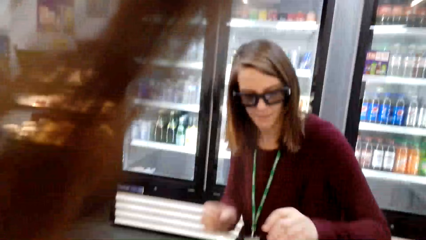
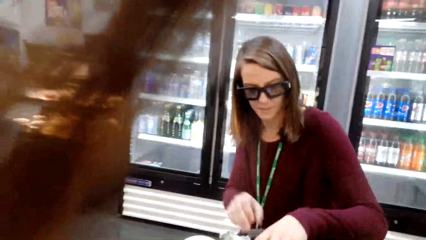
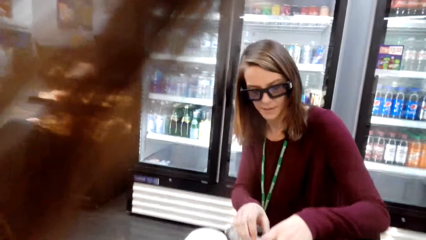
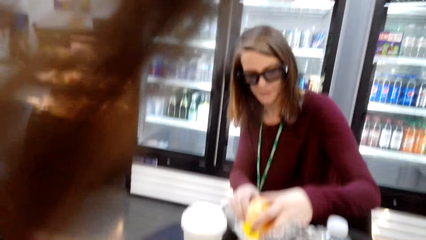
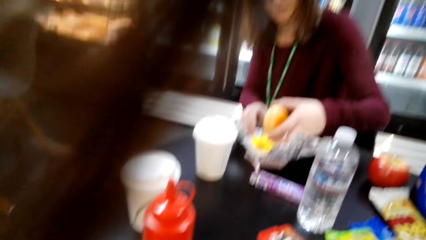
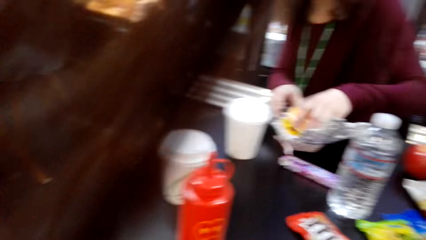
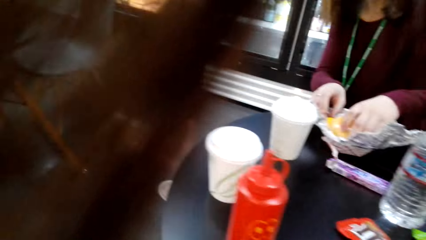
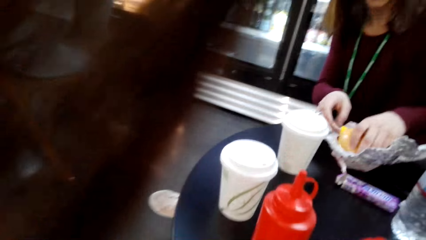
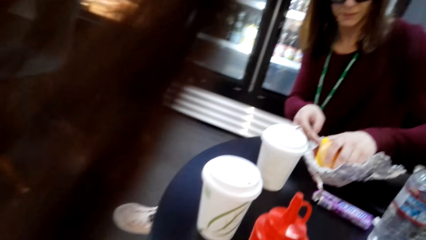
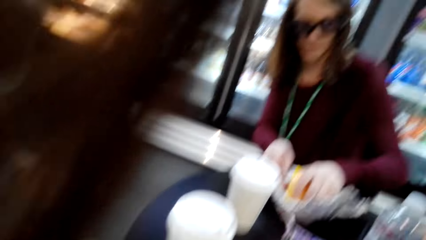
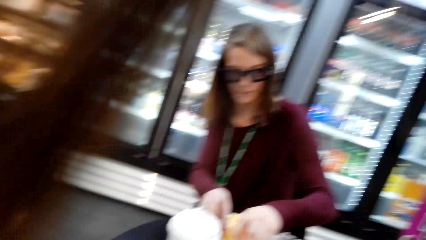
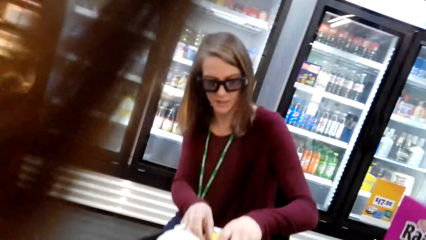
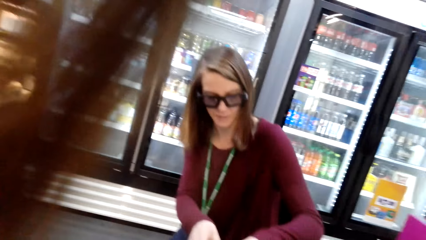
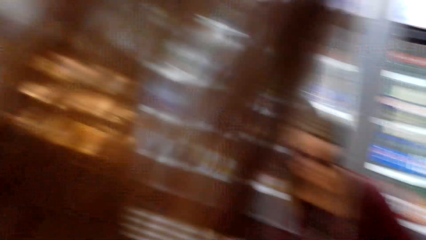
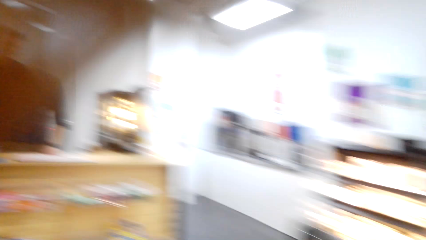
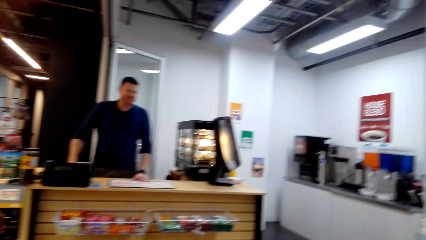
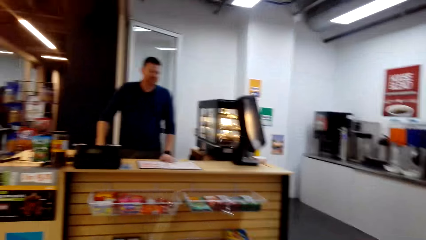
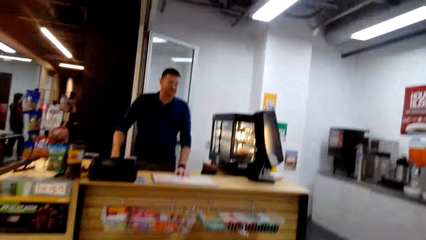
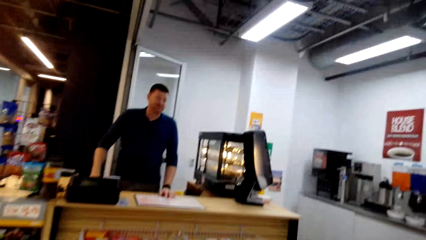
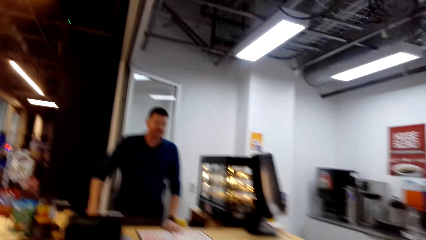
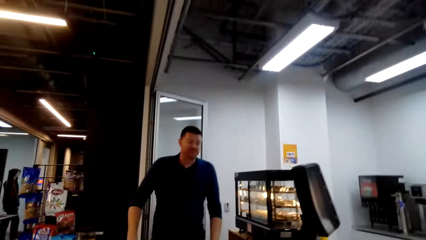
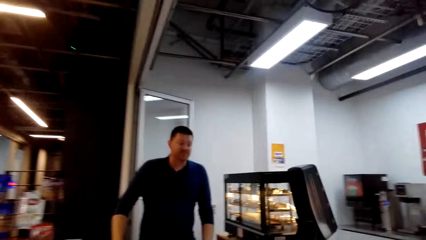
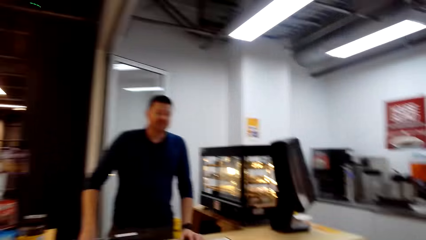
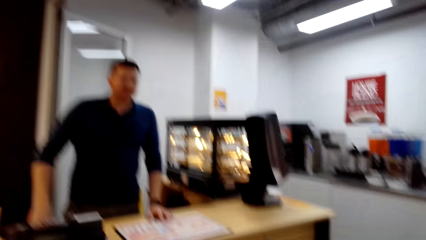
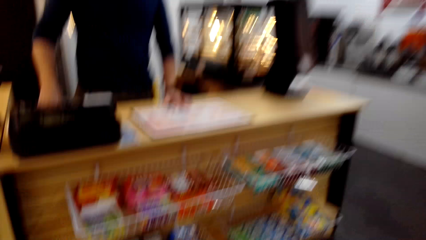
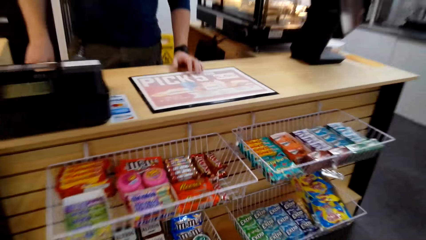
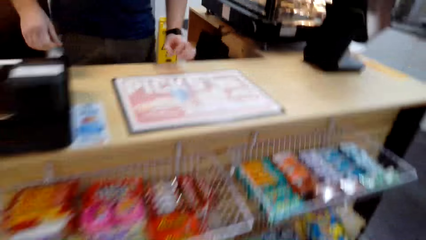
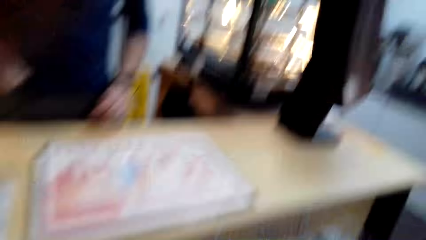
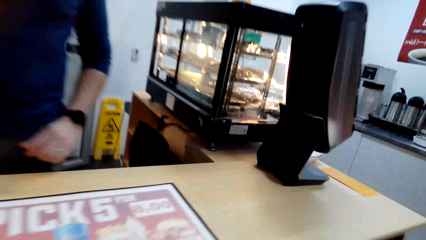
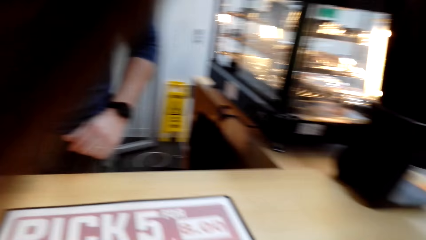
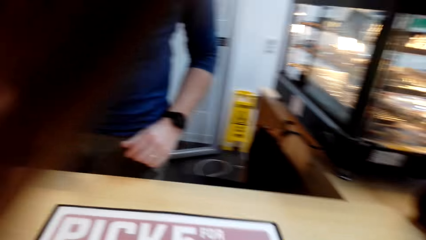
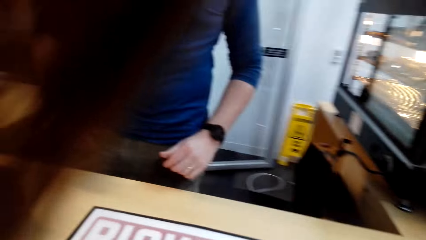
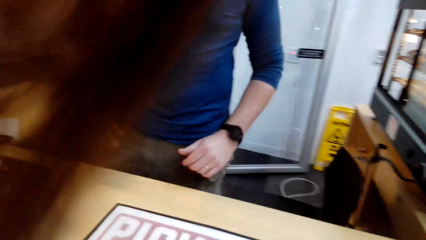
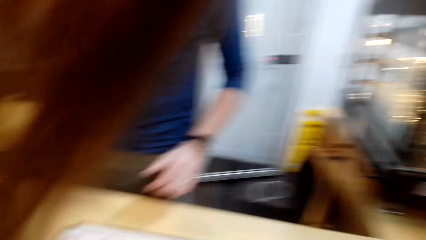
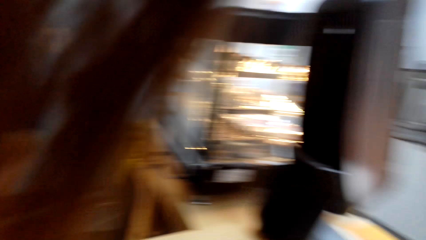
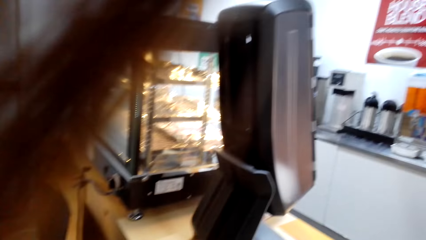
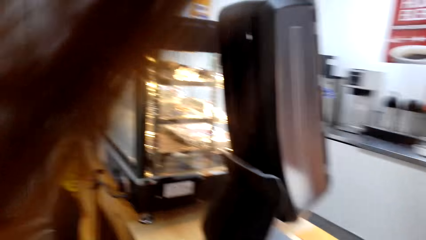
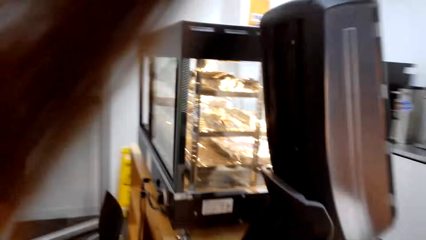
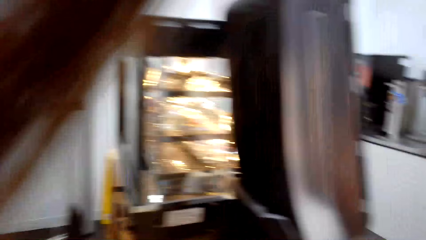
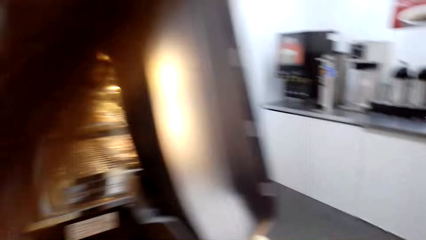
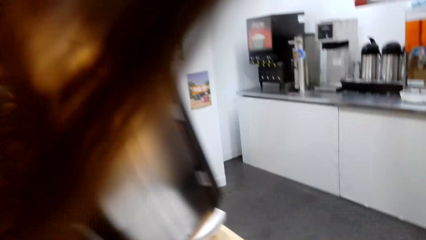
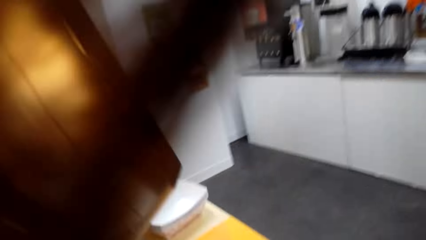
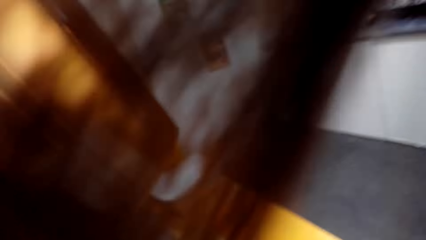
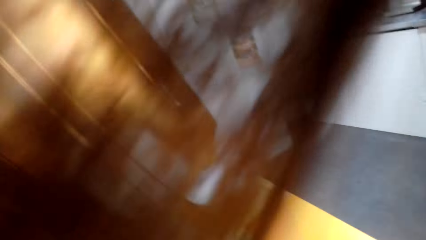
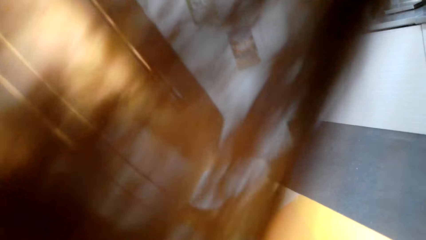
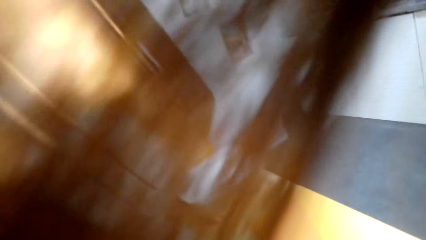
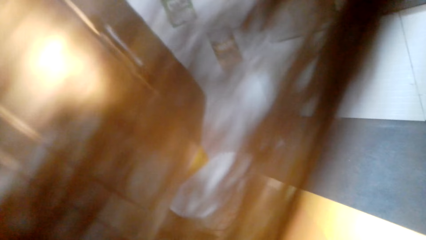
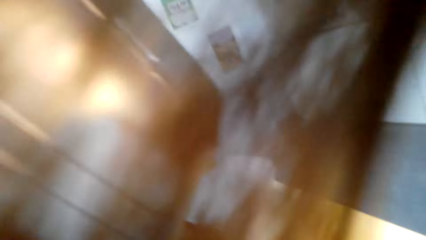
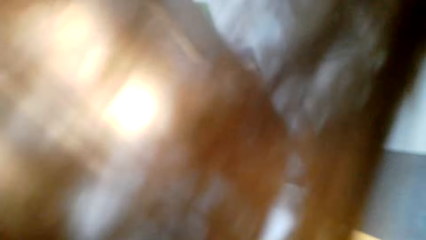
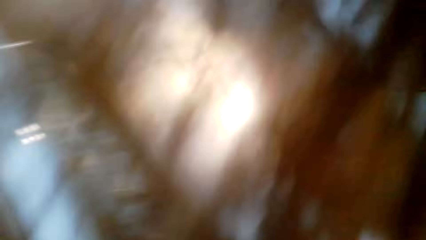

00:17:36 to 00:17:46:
A woman checks food. The camera wearer looks around the shop. A man stands at the counter desk. The camera wearer walks around the shop. They converse with the man.

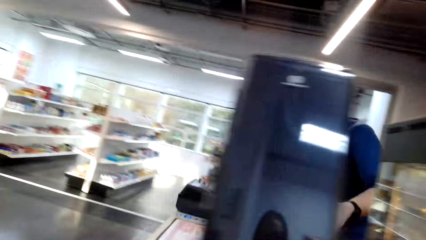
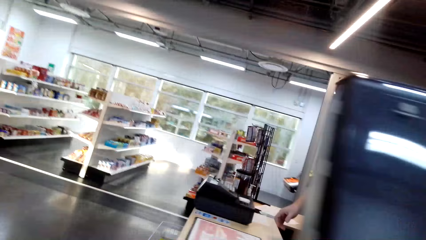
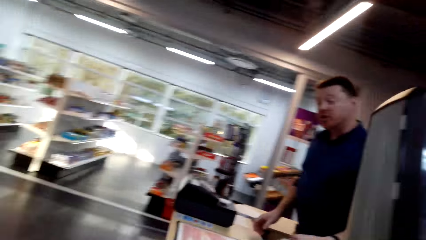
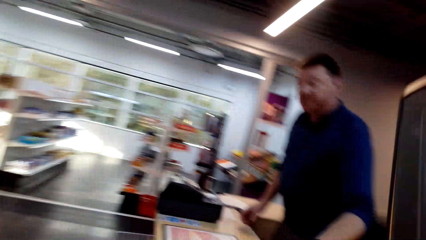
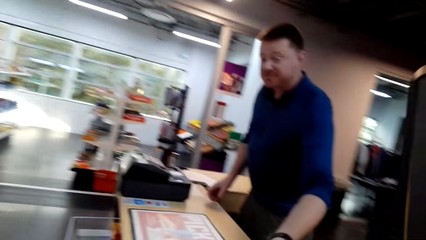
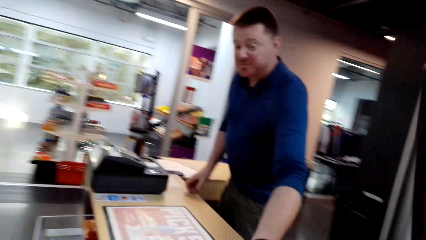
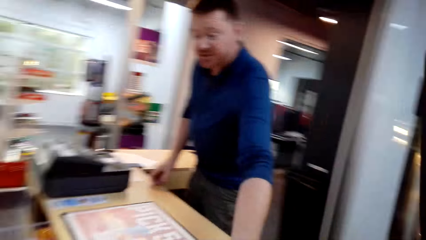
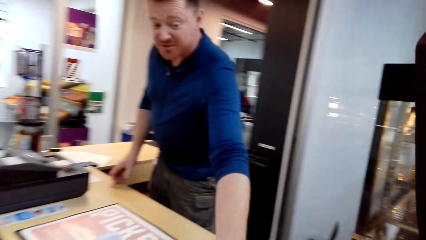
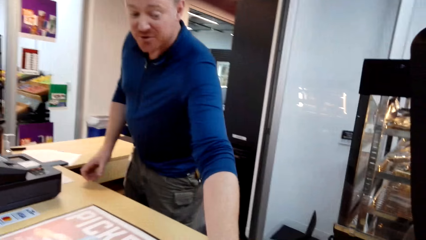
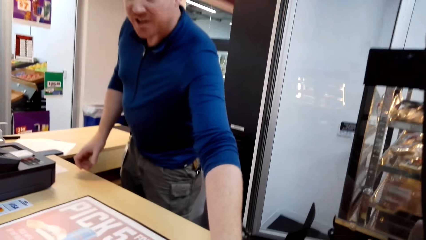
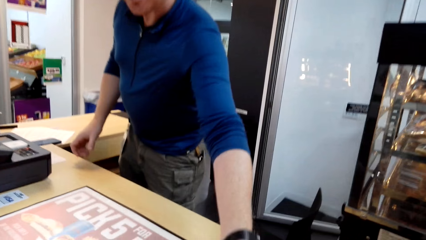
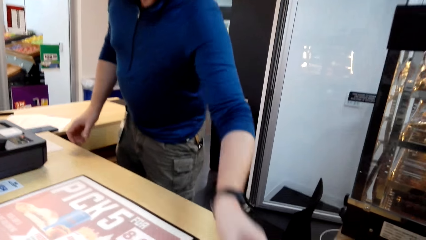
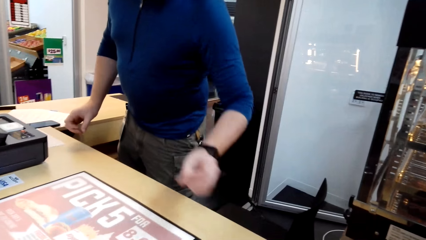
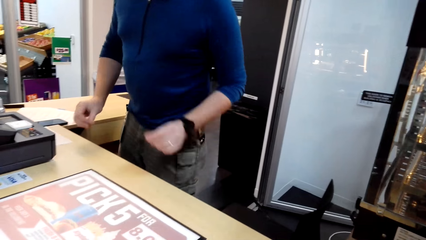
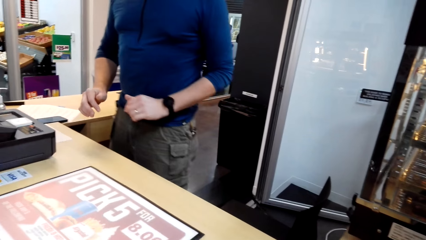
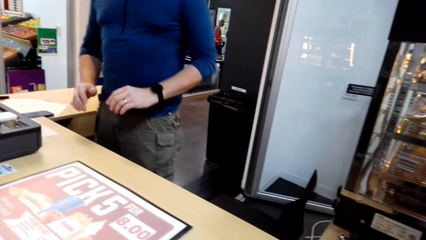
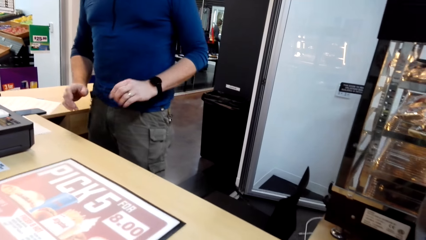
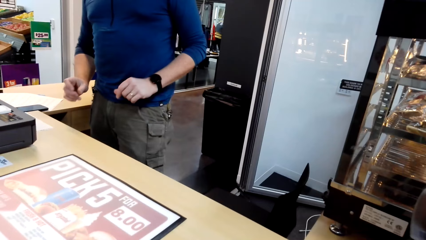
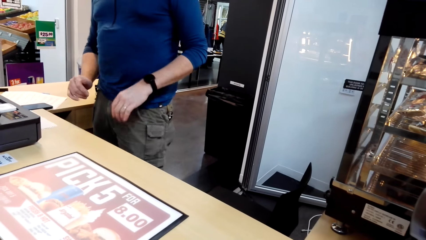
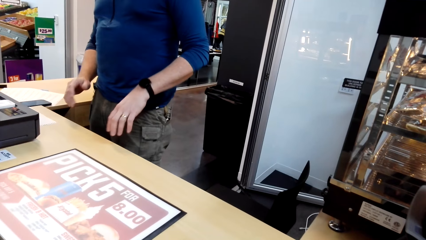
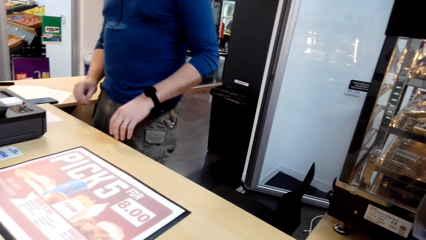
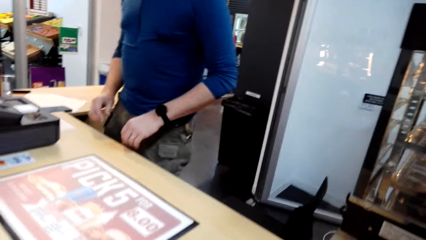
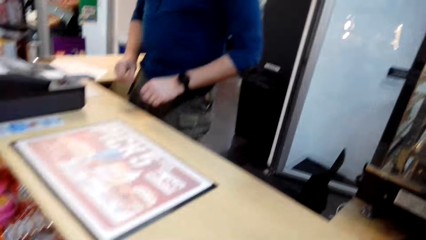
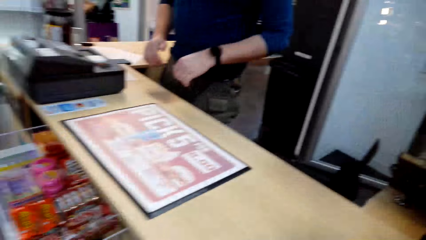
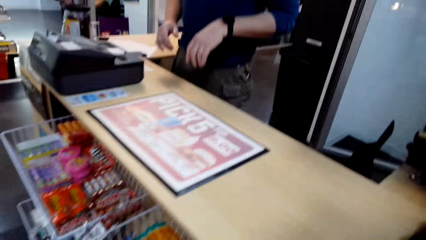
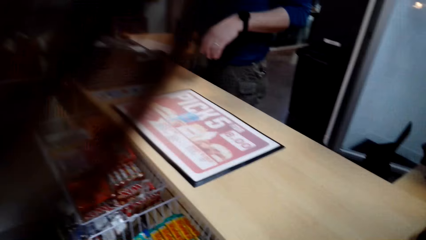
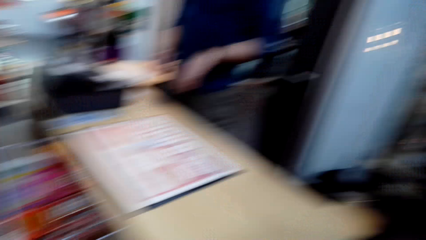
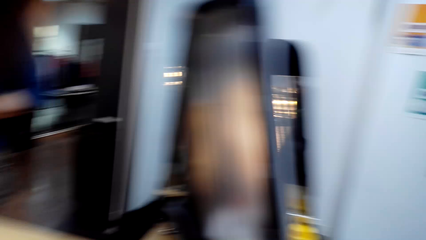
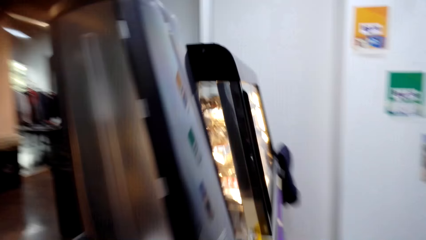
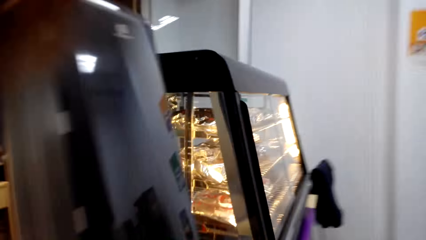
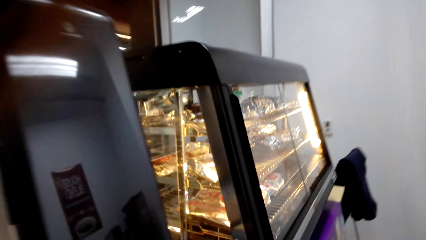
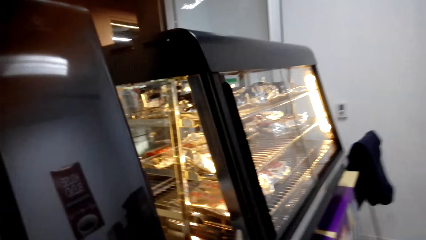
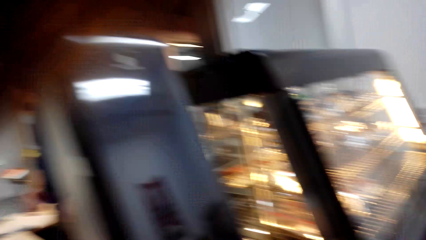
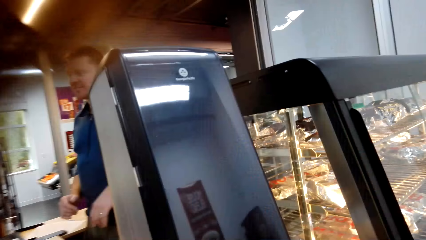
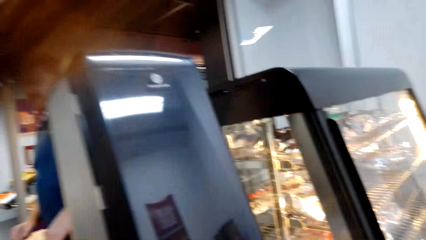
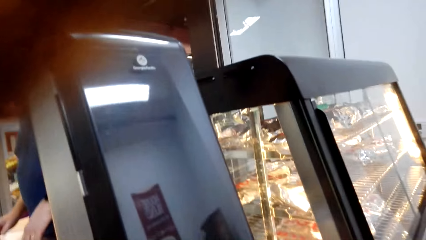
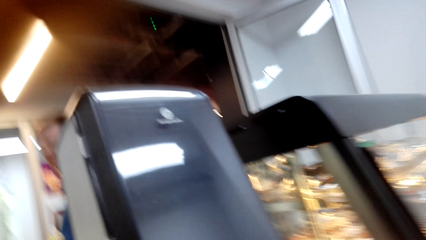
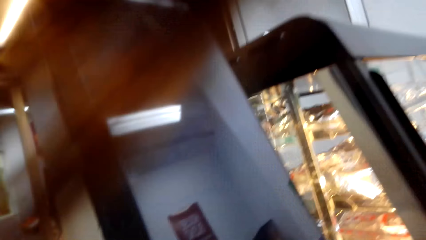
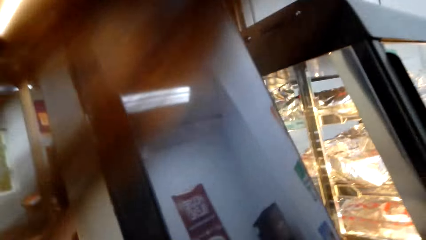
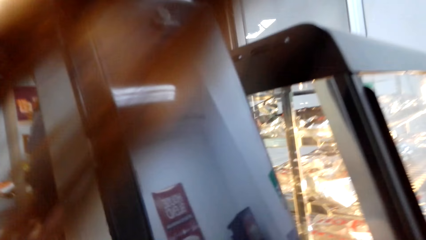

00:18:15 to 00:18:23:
The camera wearer picks up food. They converse with a man. The man stands at the cashier desk. The camera wearer converses with the man. They check something.
